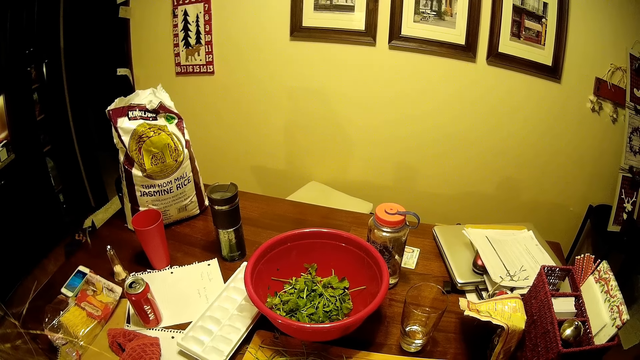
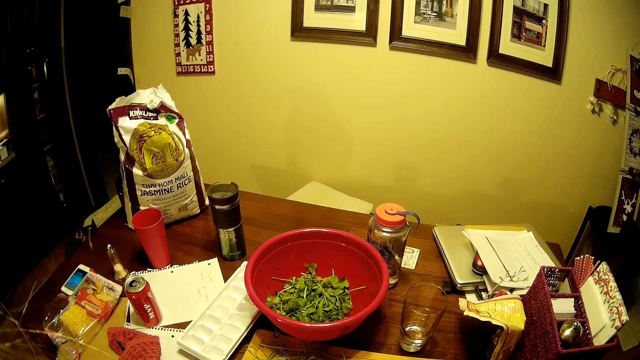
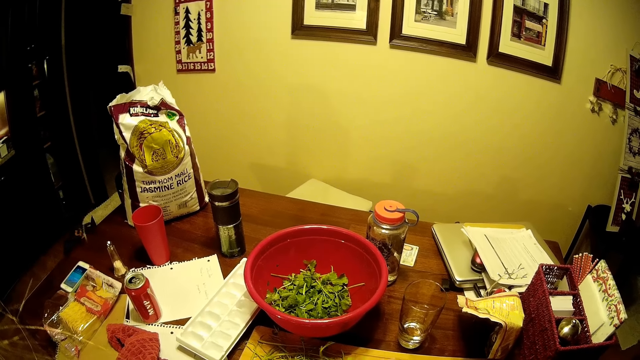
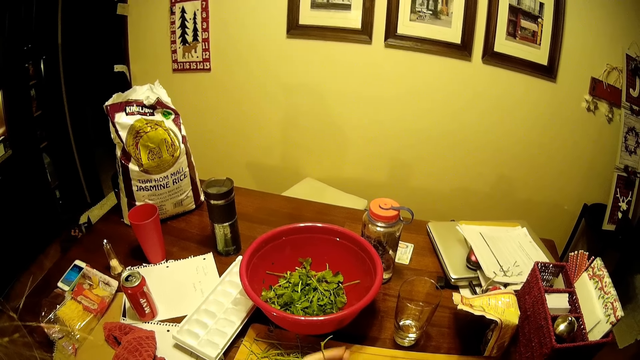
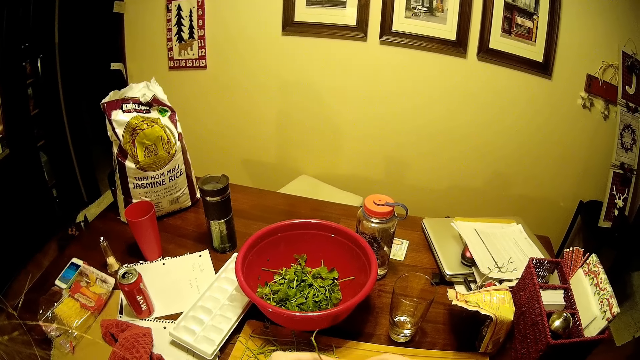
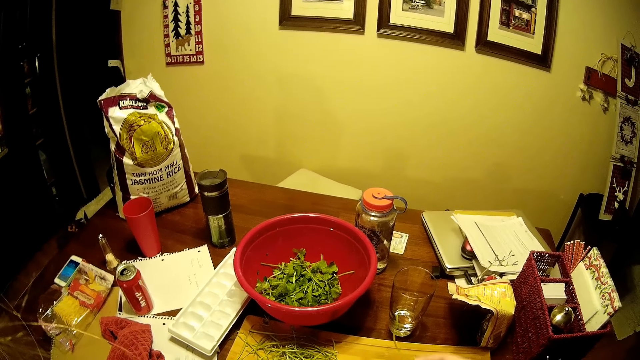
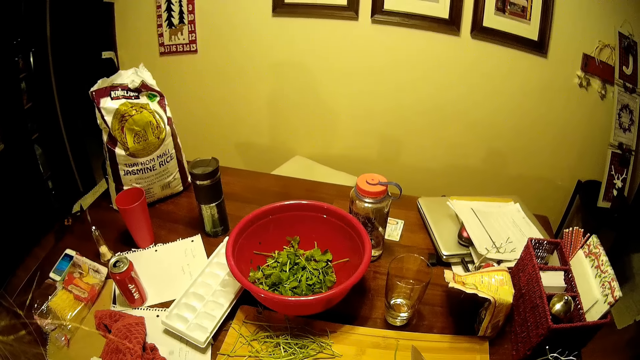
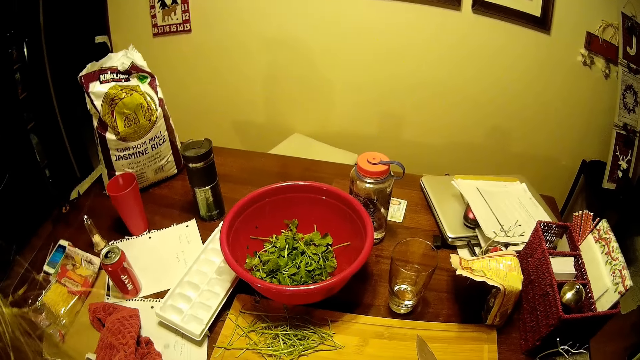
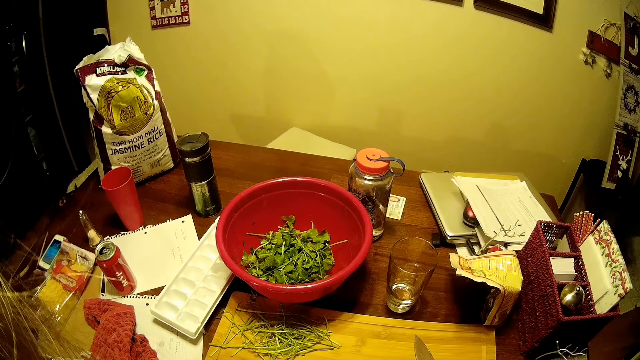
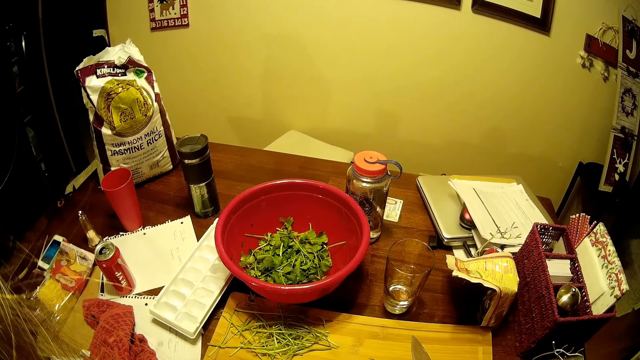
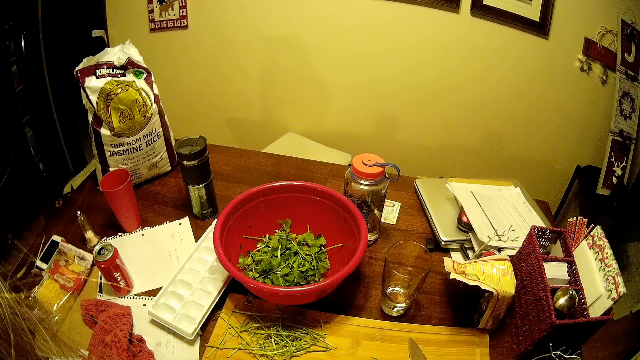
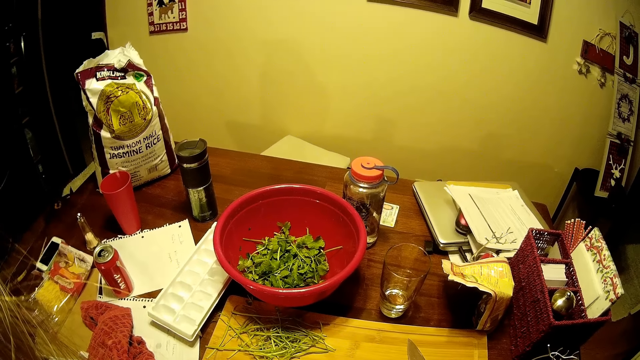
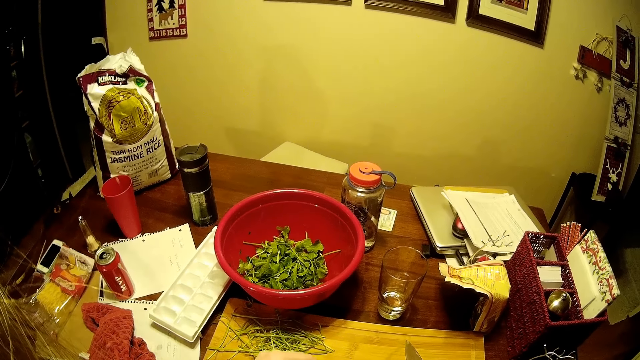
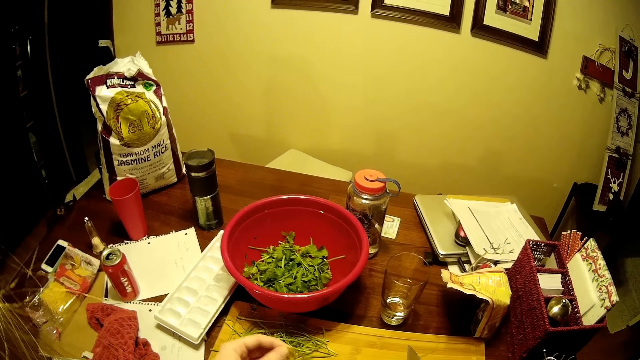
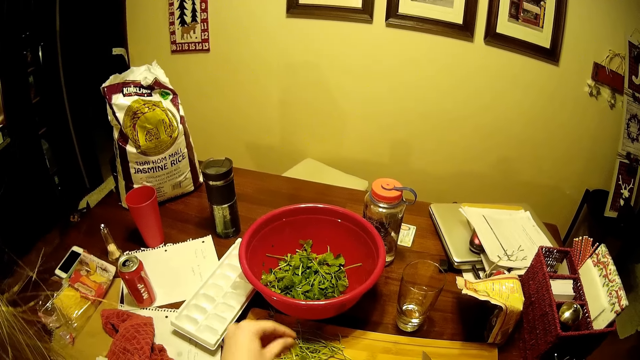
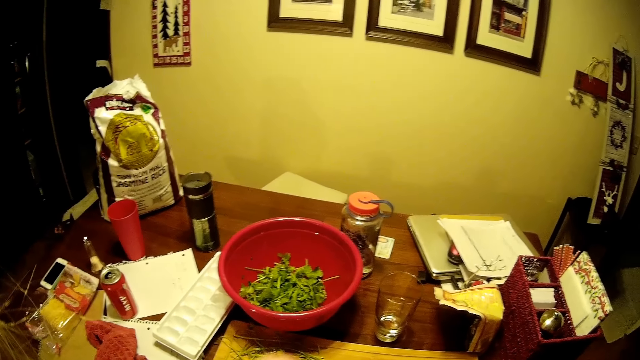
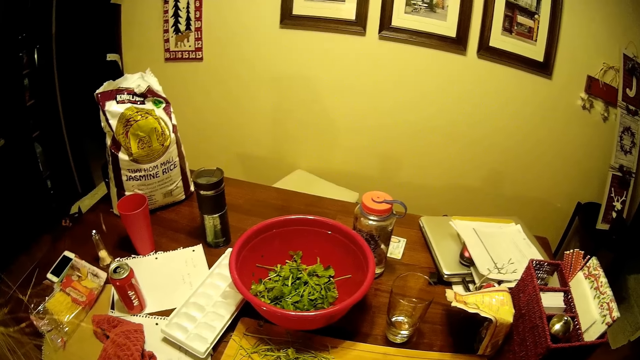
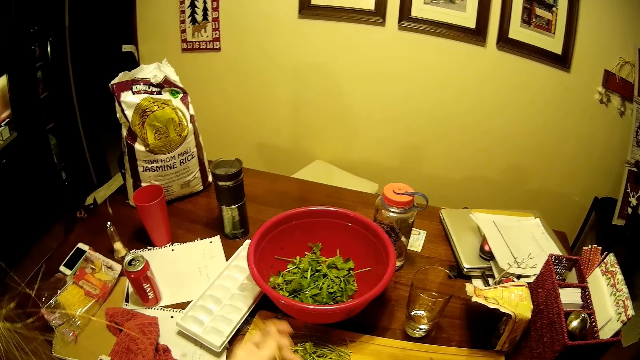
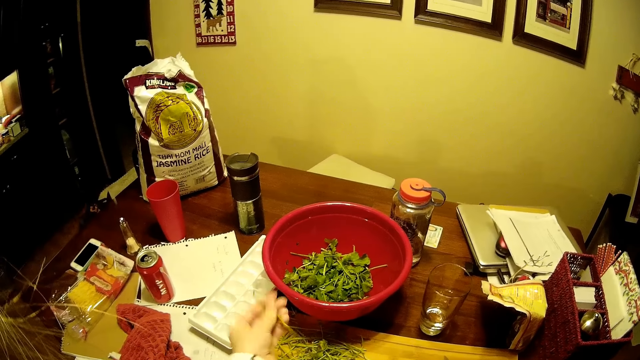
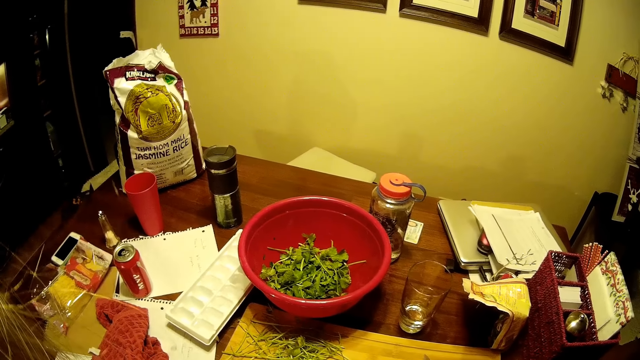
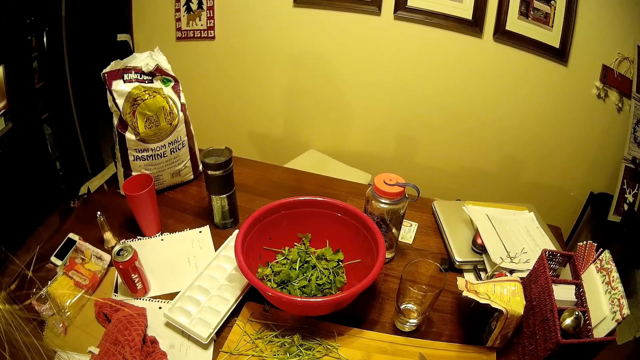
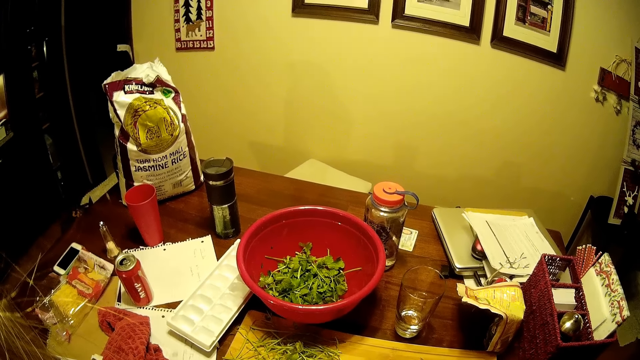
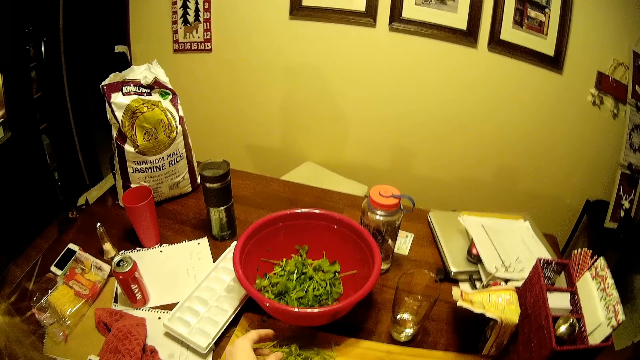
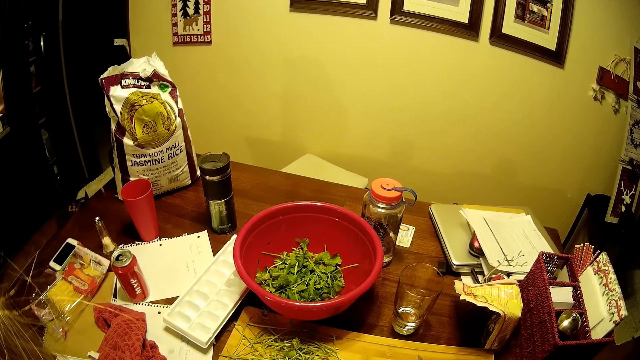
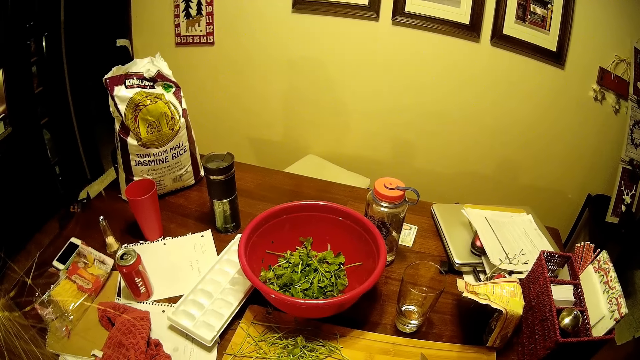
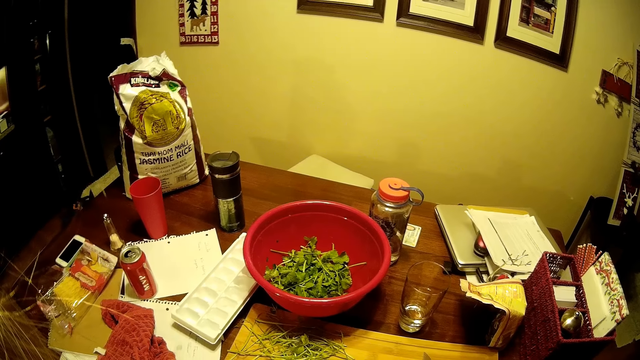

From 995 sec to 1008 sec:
The camera wearer removes the coriander leaves. They remove something from the vegetables. They drop the vegetables on the chopping board.

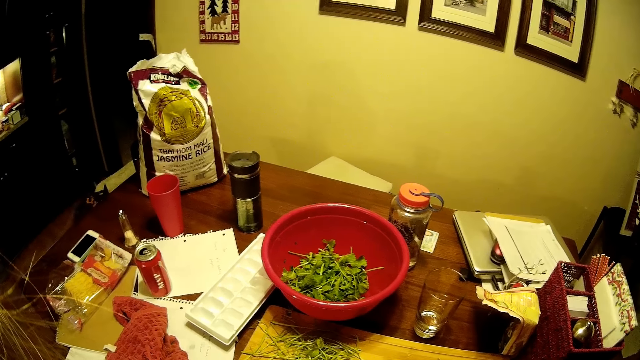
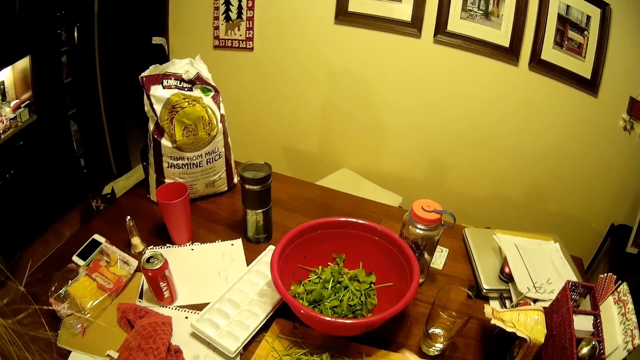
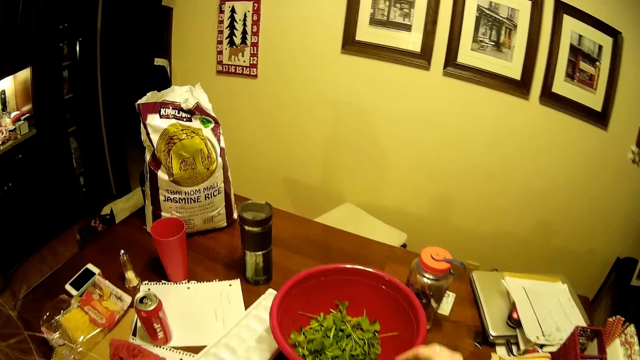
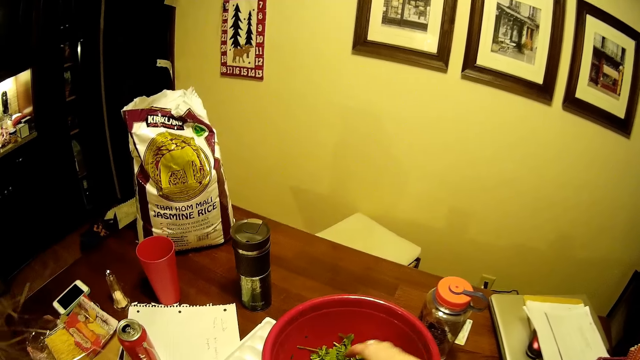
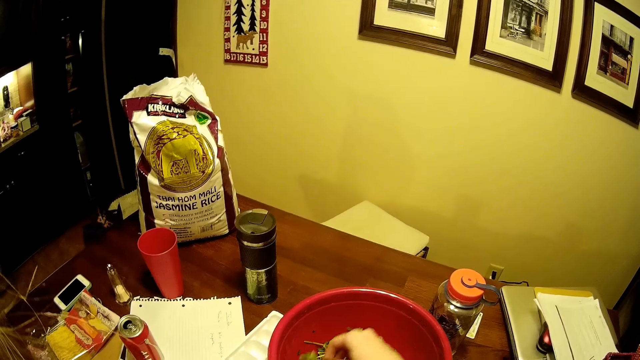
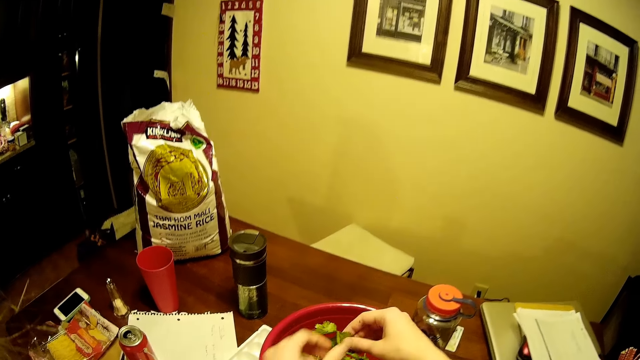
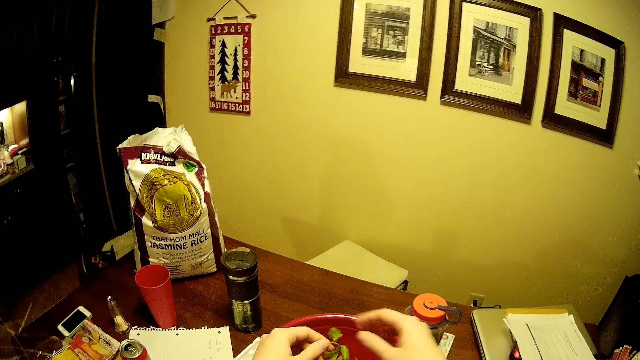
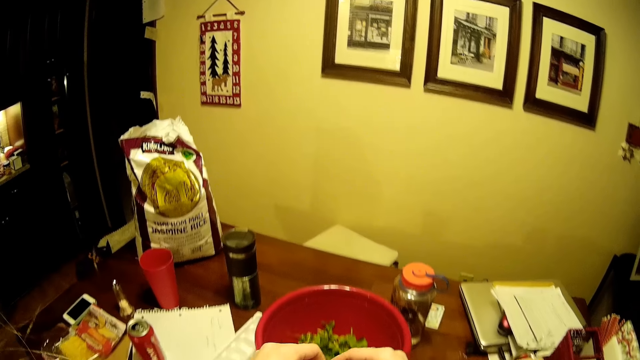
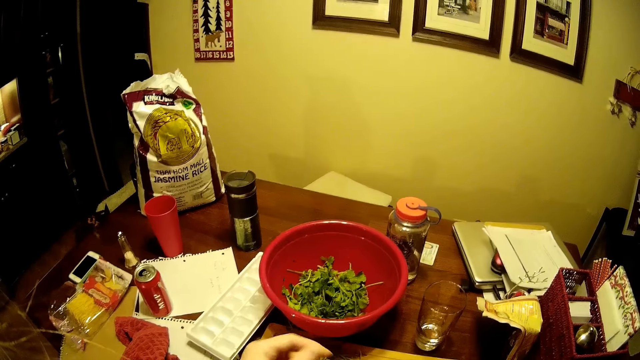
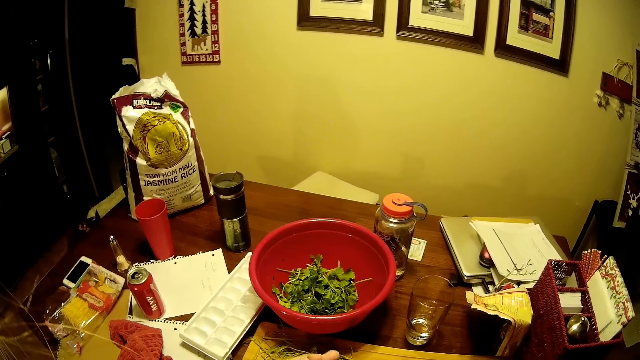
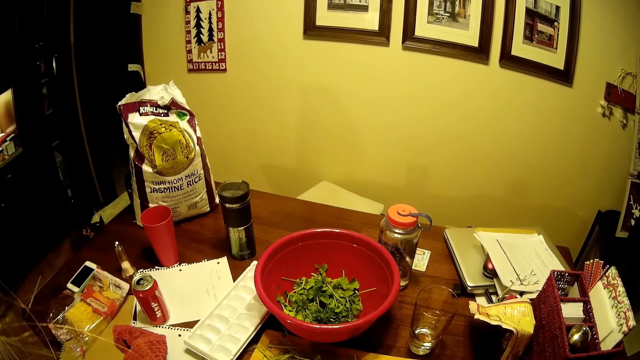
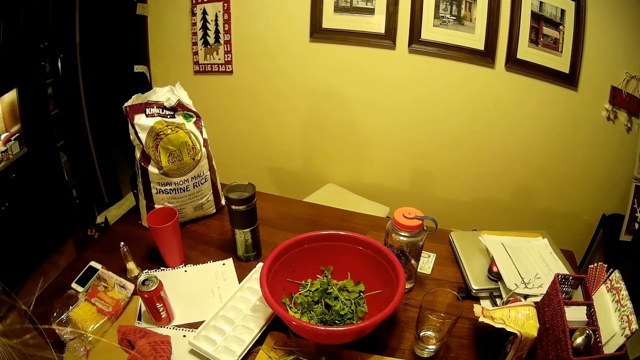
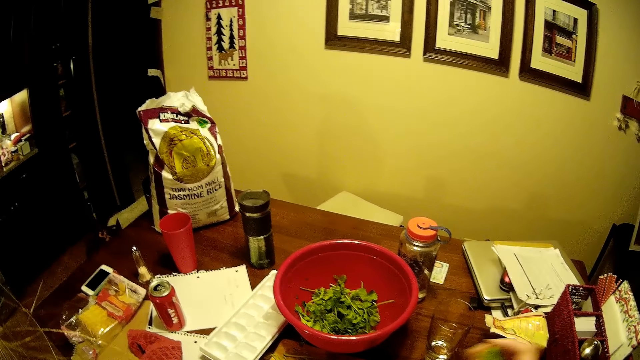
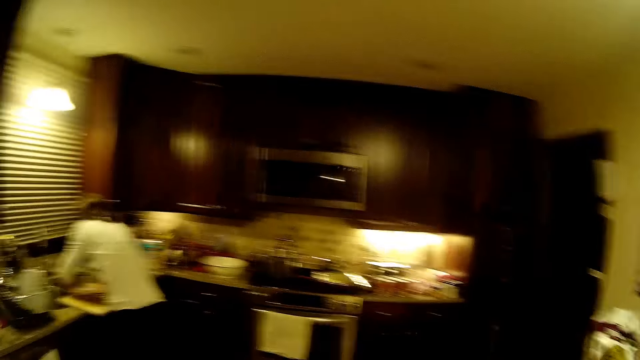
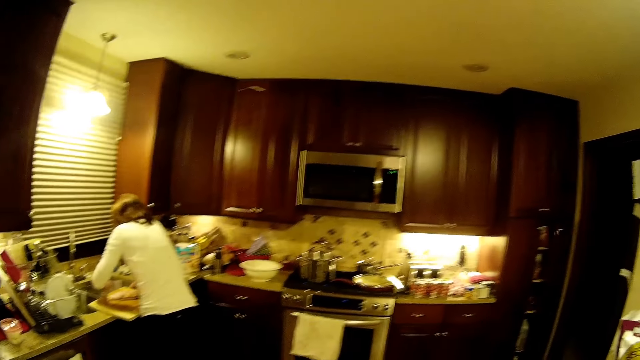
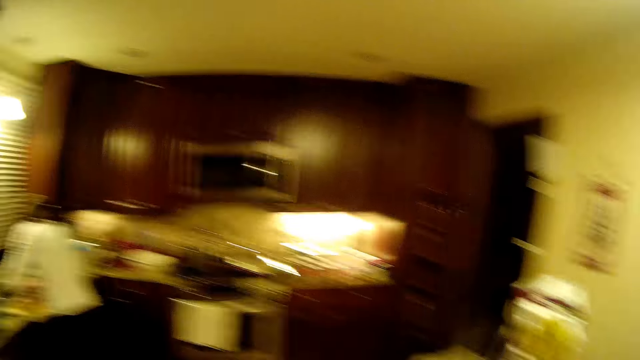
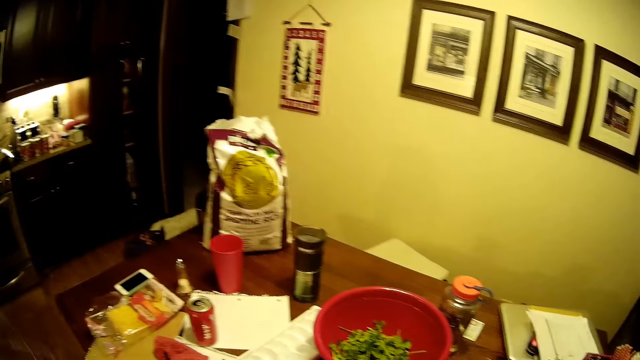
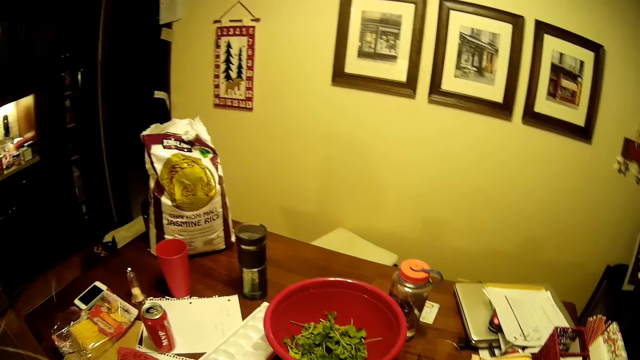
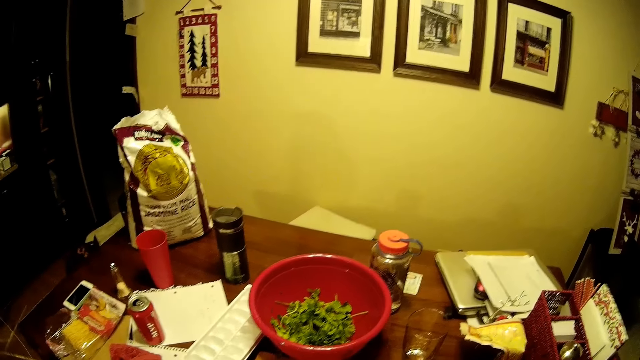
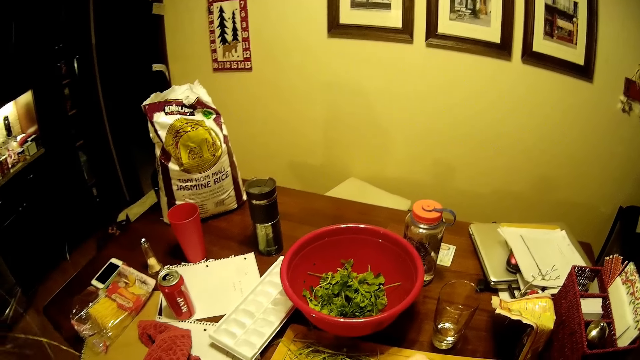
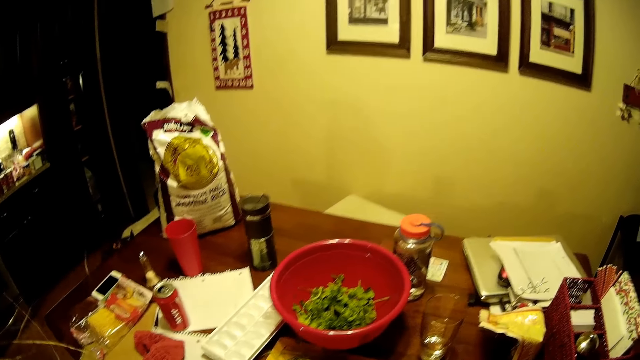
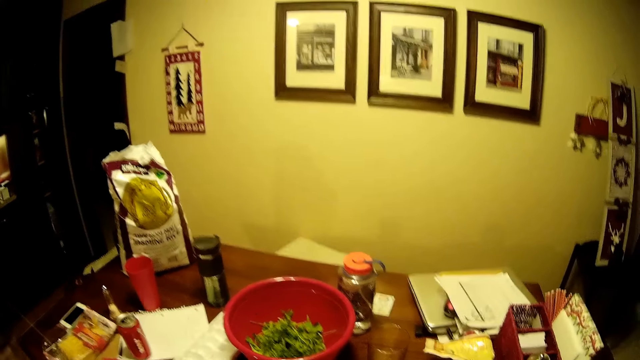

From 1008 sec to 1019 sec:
The camera wearer removes something from the vegetables. They pick the vegetables from the basin. They remove the coriander leaves. A person washes utensils in the sink. The camera wearer looks around. They turn around the room.
